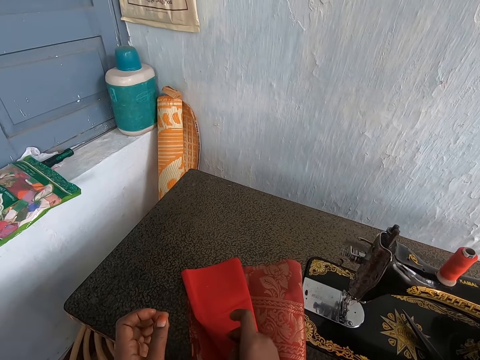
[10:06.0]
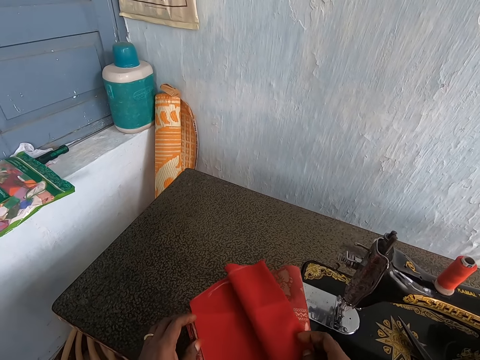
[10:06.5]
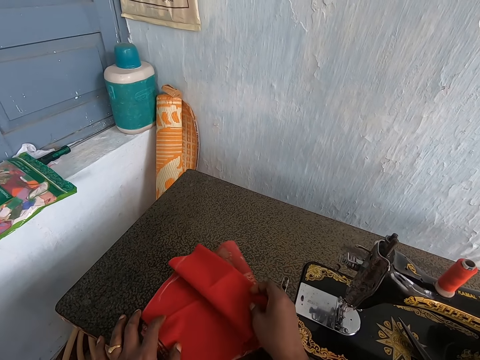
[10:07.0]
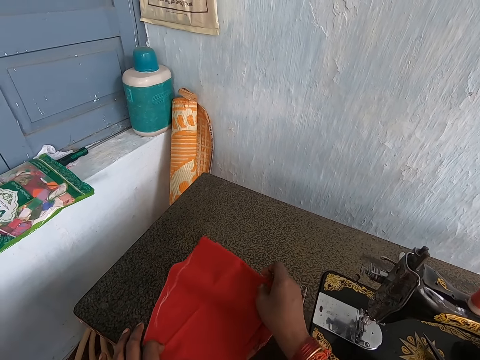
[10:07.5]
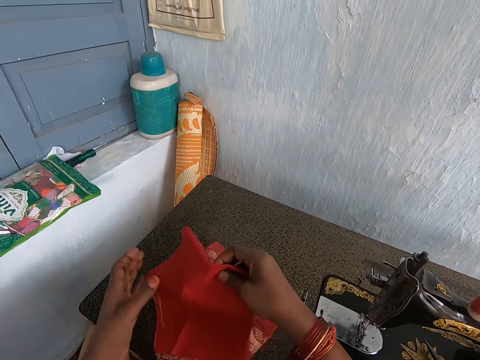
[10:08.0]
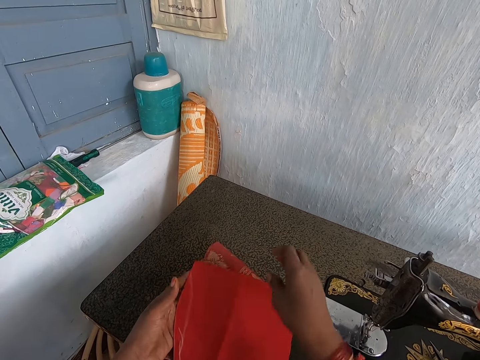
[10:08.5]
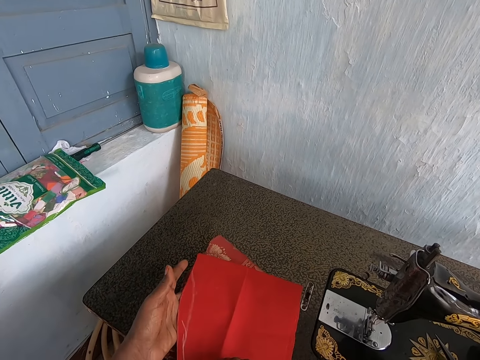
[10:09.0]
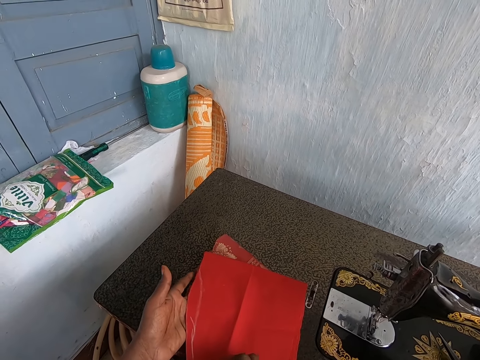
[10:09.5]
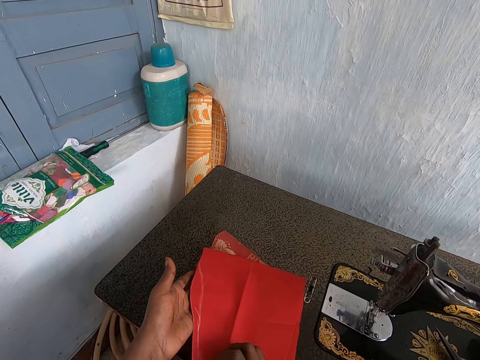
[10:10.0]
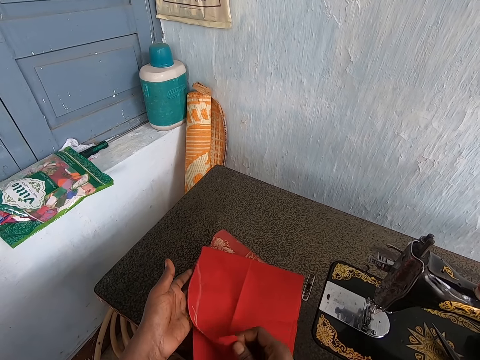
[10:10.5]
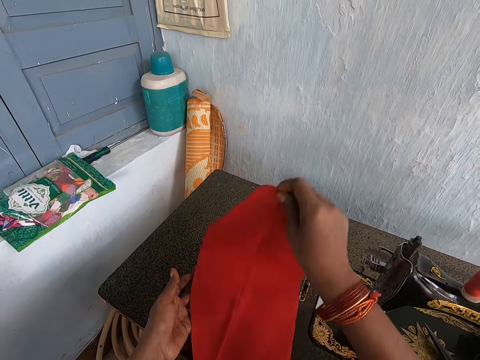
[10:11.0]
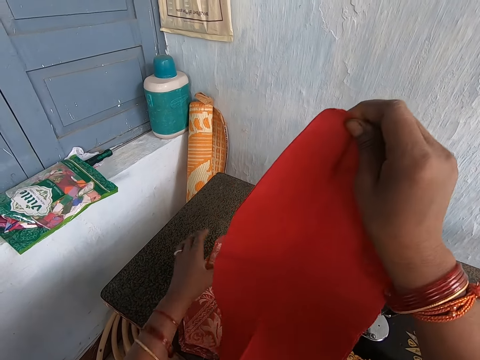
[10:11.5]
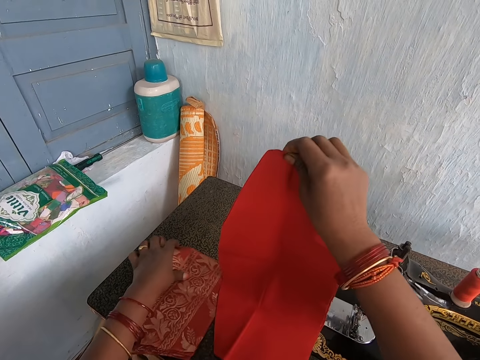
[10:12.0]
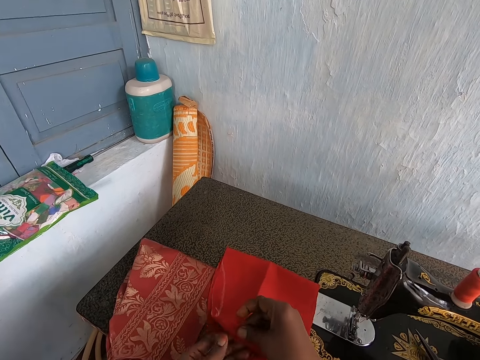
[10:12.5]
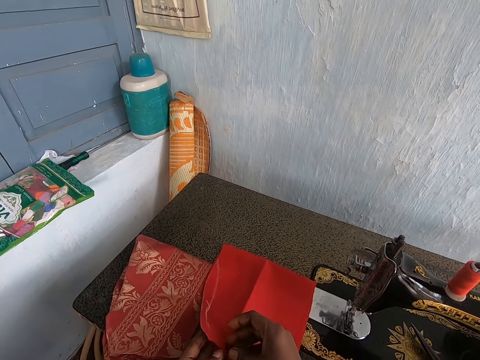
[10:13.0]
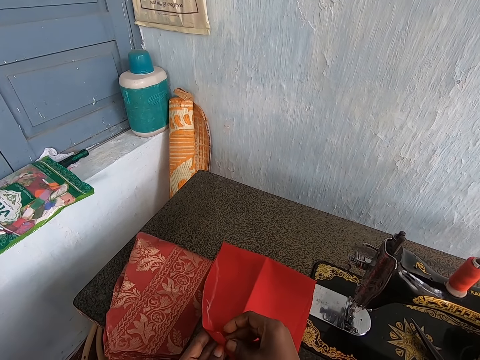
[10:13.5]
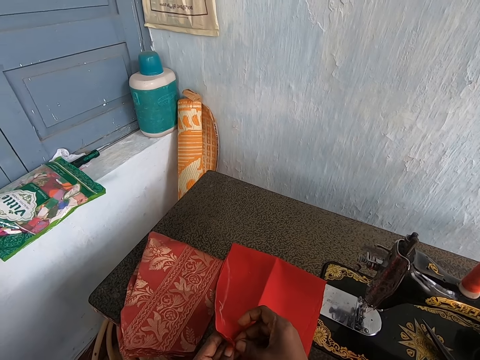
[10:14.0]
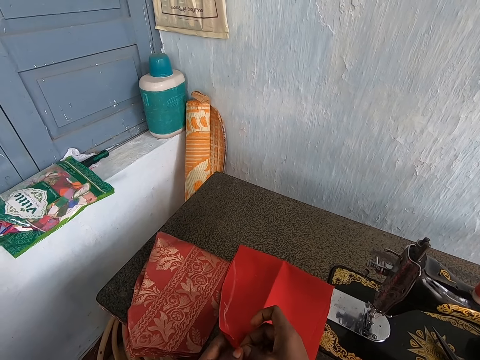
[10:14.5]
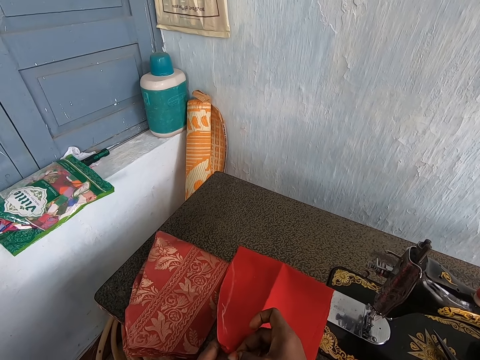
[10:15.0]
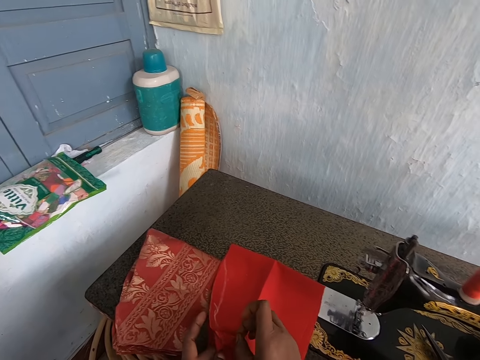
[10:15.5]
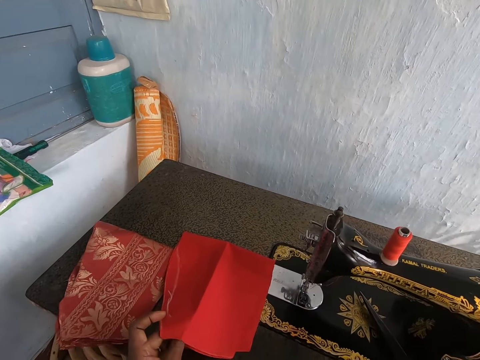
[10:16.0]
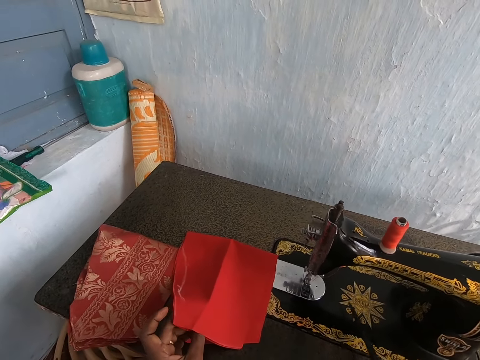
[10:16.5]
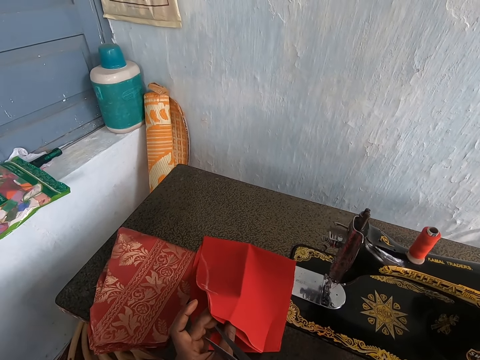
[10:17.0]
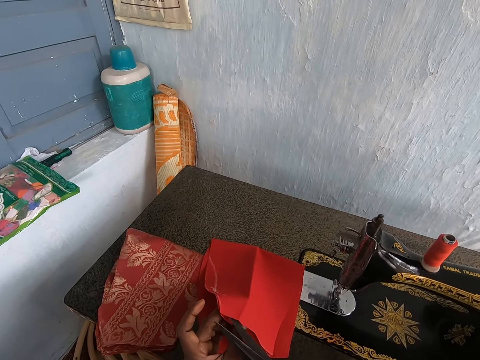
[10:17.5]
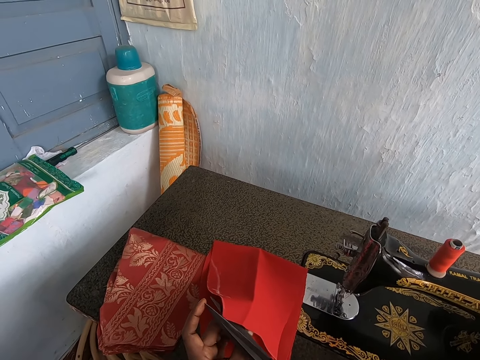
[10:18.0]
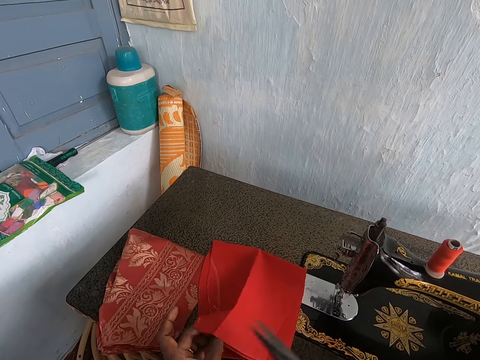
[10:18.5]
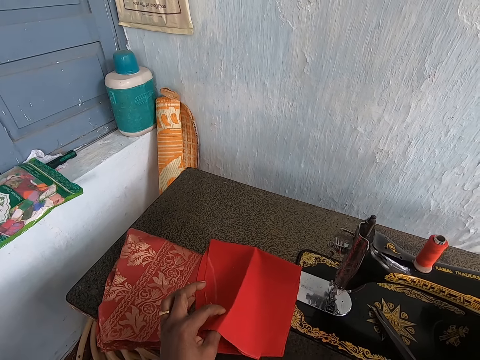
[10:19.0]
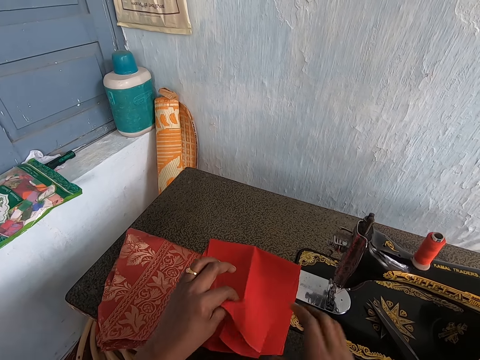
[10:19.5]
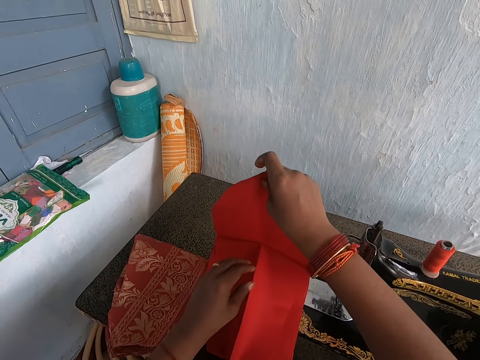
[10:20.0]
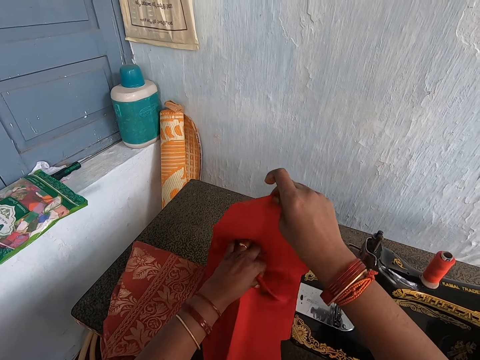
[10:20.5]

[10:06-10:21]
The camera wearer adjusts the red cloth with her right hand. She moves materials. She lifts the red cloth from the sewing machine cabinet with her hands. She lowers the red cloth with her hands. She lifts the red cloth from the sewing machine with her hands. She moves the wine cloth aside with her left hand. She places the red cloth on the sewing machine cabinet with her right hand. She folds the red cloth with her hands. She separates the materials. She withdraws her right hand from the sewing machine. She picks up a pair of scissors from the sewing machine cabinet with her right hand. She holds the pair of scissors with her right hand. She cuts the material with the scissors. She places the pair of scissors on the sewing machine cabinet with her right hand. She removes a red cloth from the red cloth with her left hand.

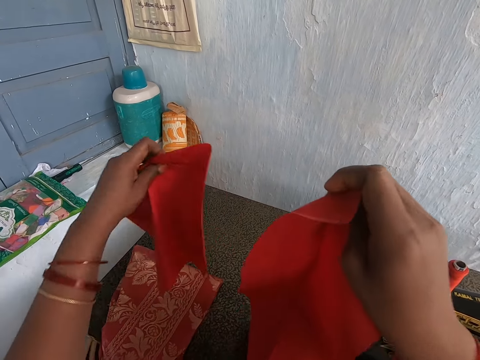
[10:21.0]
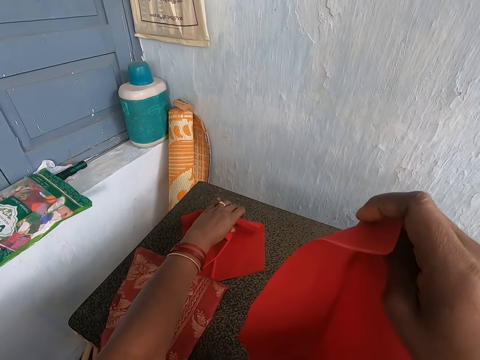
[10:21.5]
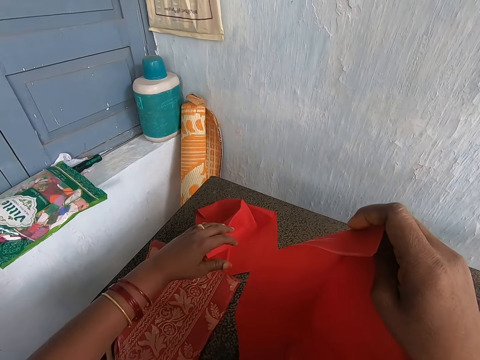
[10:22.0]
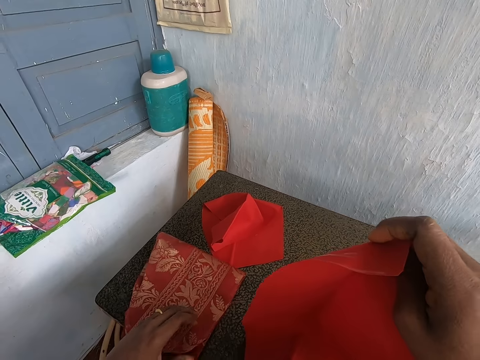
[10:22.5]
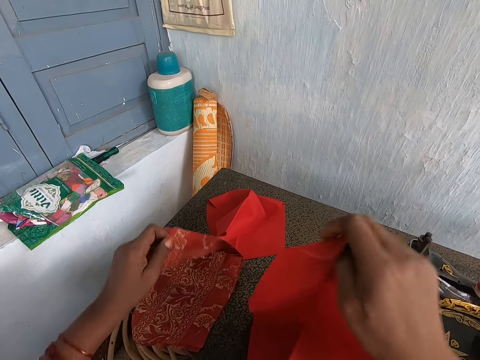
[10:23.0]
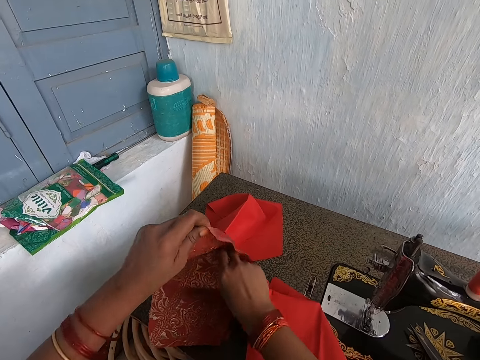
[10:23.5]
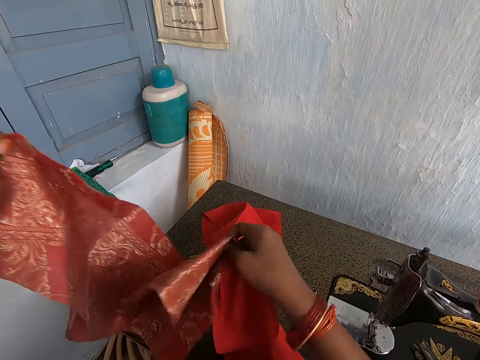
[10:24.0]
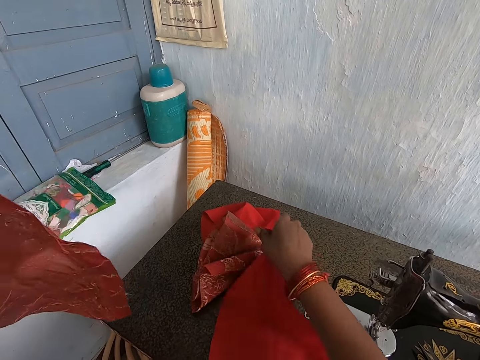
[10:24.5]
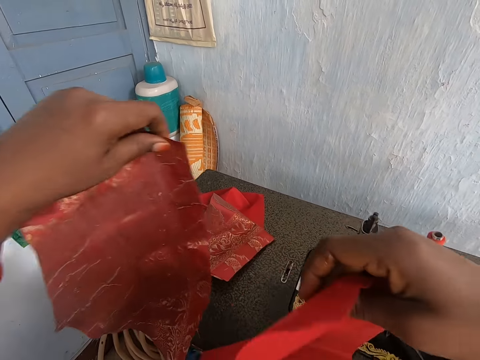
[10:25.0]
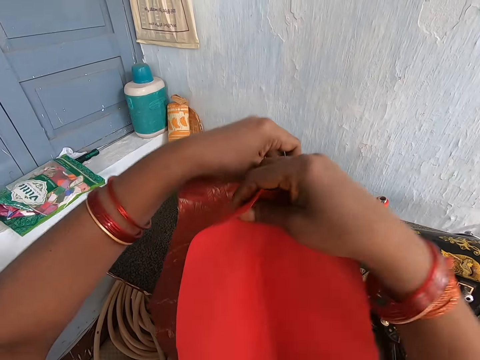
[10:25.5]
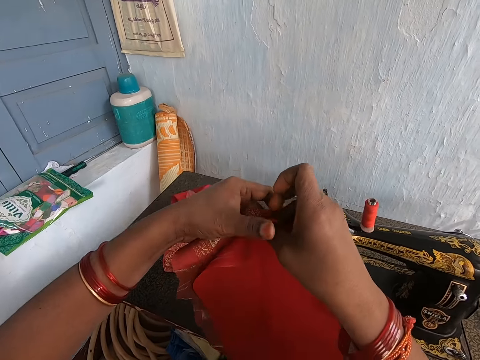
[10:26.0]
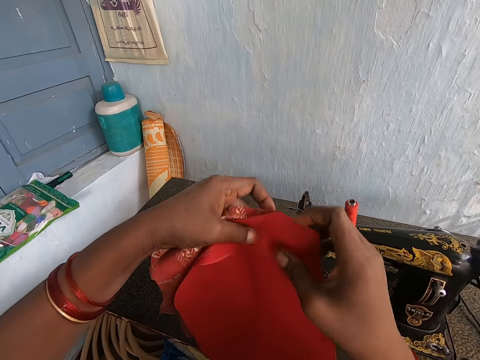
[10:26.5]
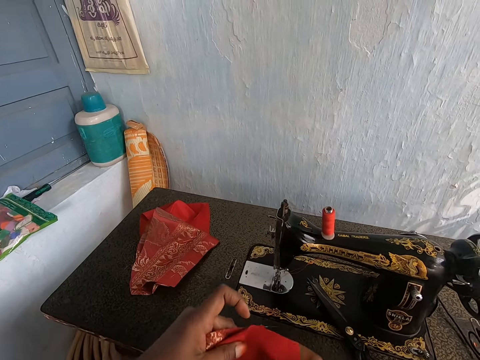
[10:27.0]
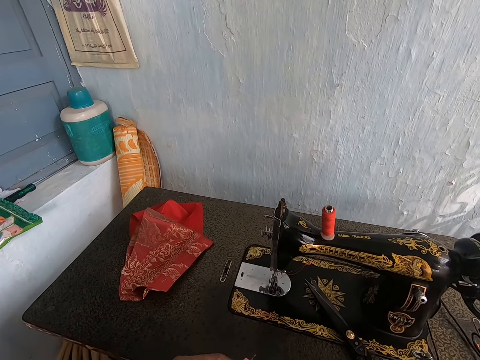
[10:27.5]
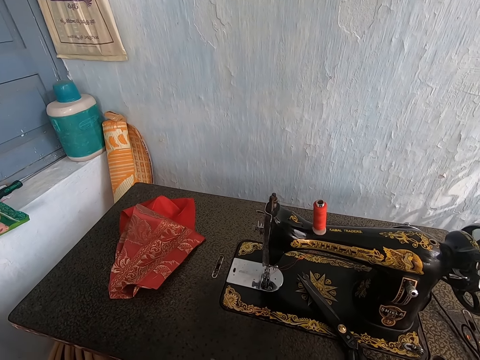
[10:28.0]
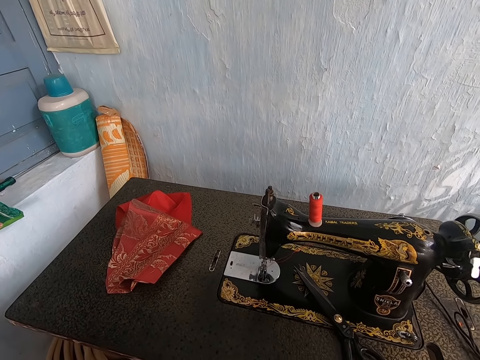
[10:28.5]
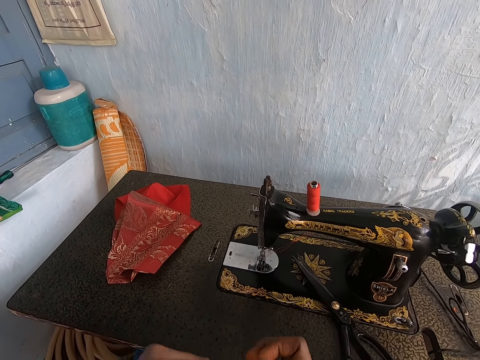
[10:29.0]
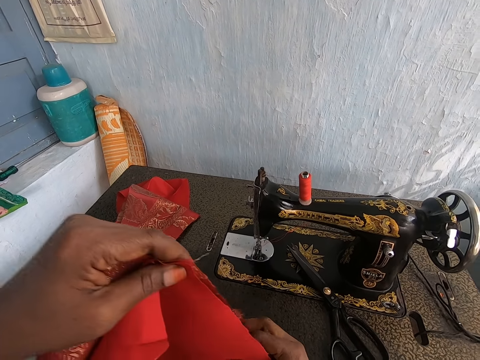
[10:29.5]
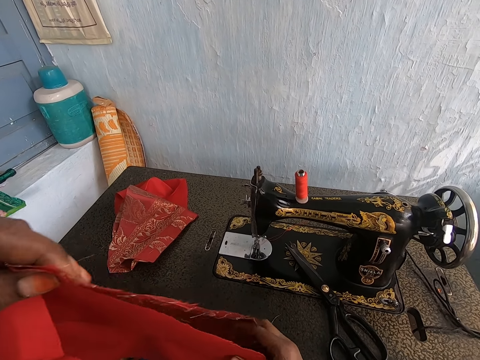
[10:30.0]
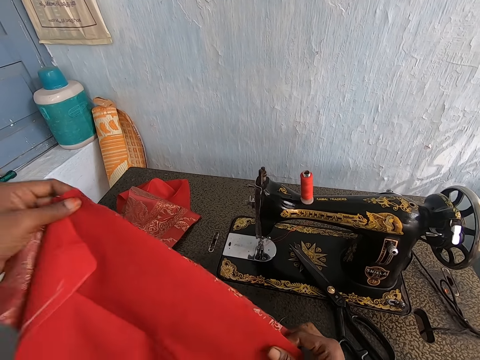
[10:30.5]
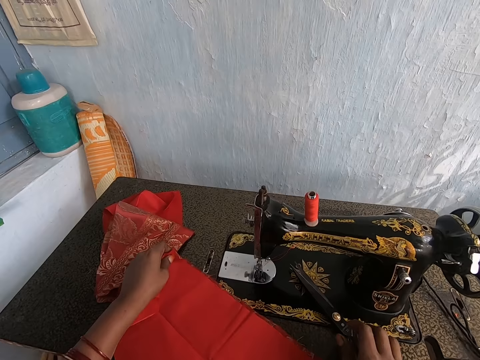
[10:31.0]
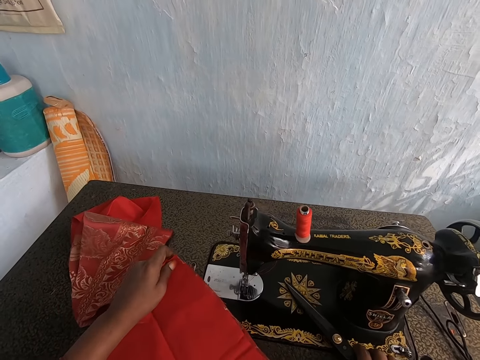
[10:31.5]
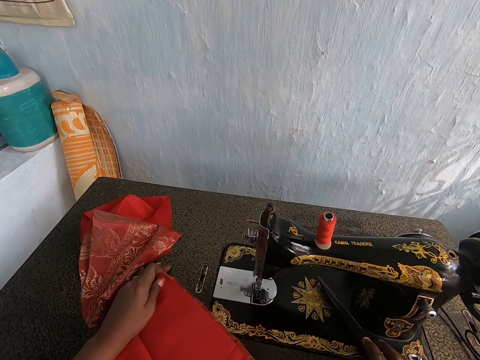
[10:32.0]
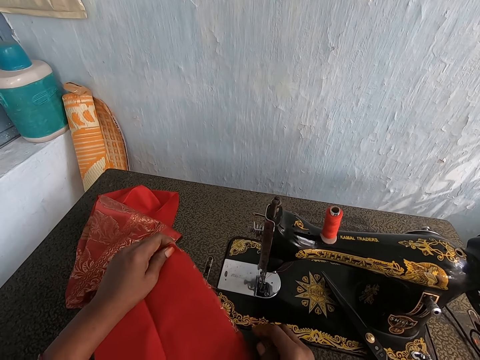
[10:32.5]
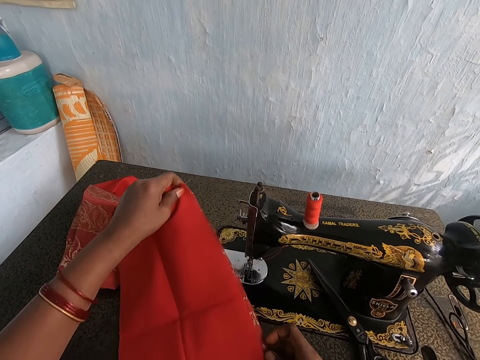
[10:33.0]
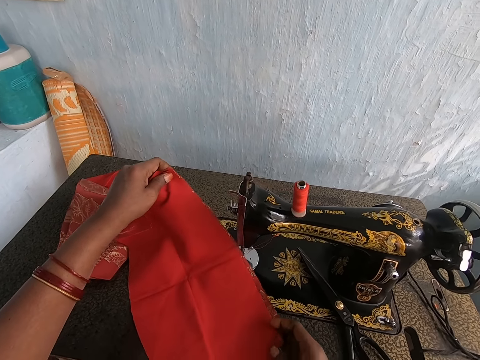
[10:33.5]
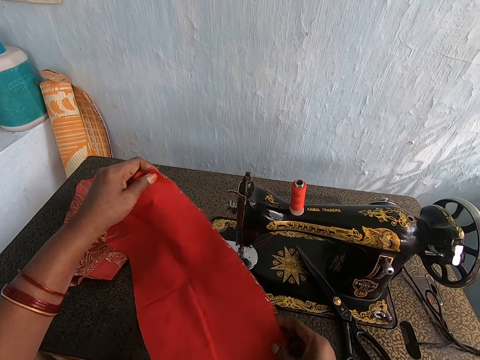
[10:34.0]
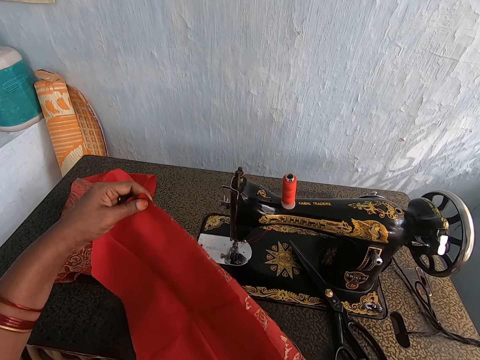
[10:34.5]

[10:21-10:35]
The camera wearer places the red cloth on the sewing machine cabinet with her left hand. She lifts the wine cloth from the sewing machine cabinet with her left hand. She removes a wine cloth from the wine cloth with her right hand. She places the wine cloth on the sewing machine cabinet with her right hand. She joins the red cloth and the wine cloth together with her hands. She lowers the red cloth and wine cloth with her hands. She adjusts the red cloth and wine cloth with her hands. She lowers the red and wine cloth with her hands. She pushes the pair of scissors aside with her right hand. She adjusts the red cloth and wine cloth with her hands.
